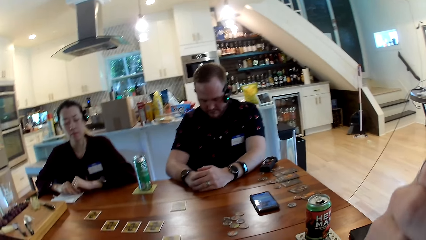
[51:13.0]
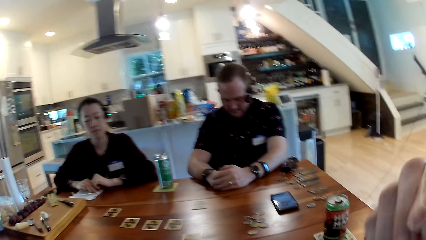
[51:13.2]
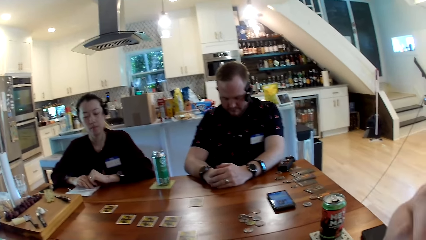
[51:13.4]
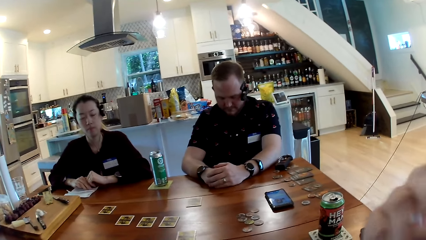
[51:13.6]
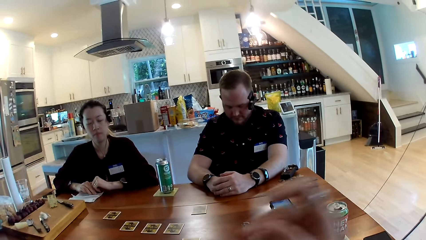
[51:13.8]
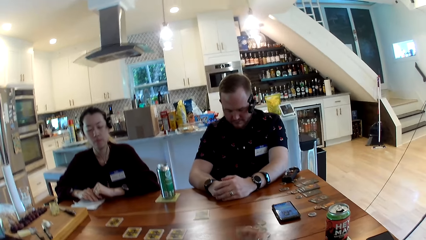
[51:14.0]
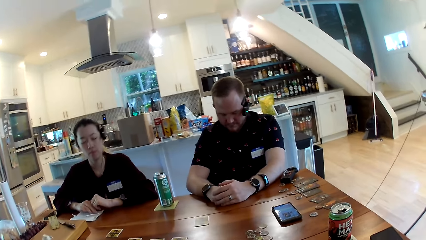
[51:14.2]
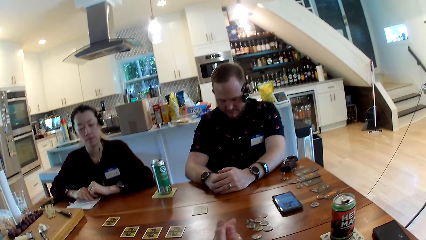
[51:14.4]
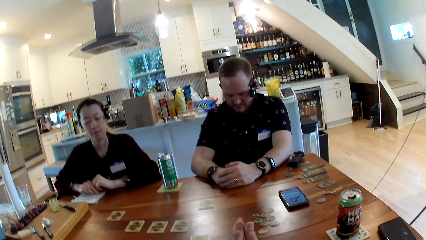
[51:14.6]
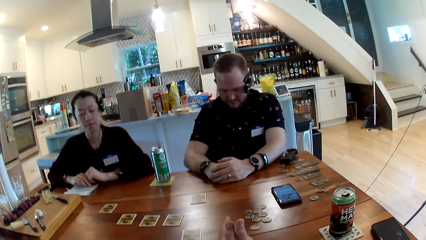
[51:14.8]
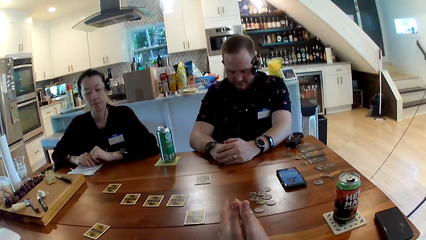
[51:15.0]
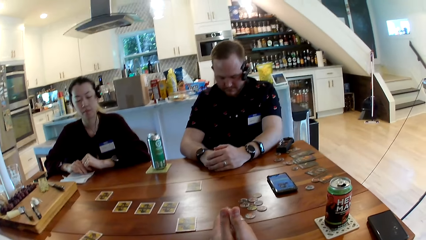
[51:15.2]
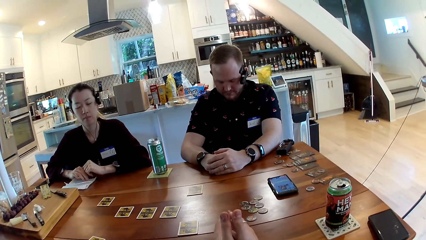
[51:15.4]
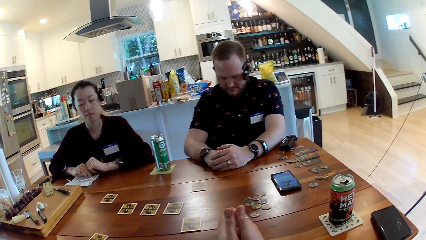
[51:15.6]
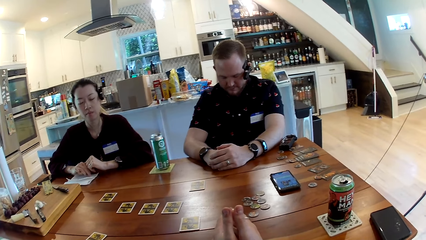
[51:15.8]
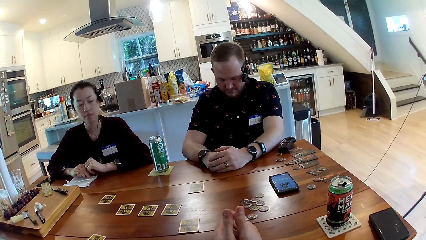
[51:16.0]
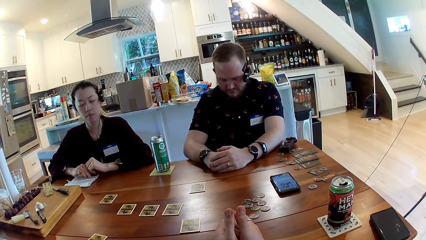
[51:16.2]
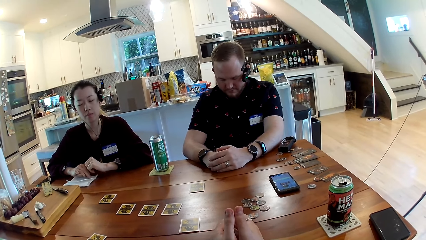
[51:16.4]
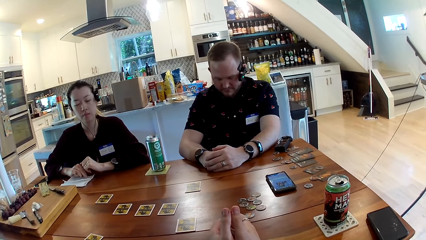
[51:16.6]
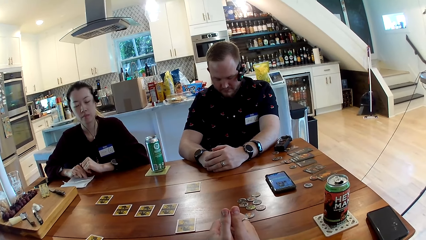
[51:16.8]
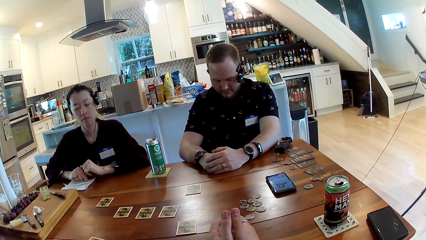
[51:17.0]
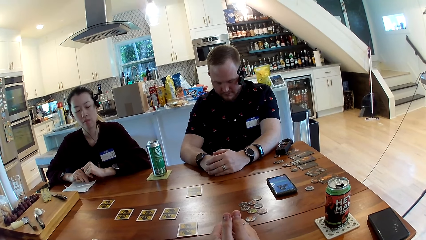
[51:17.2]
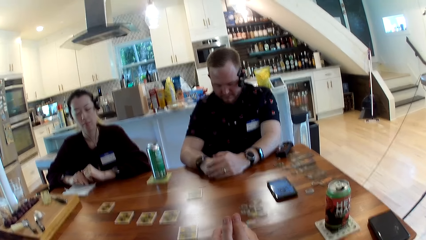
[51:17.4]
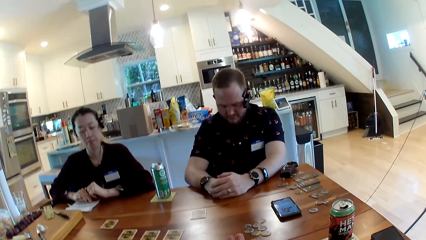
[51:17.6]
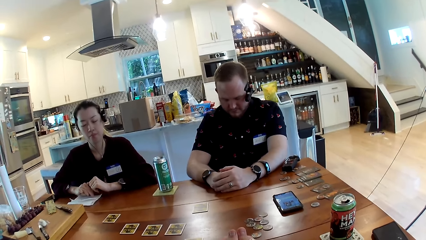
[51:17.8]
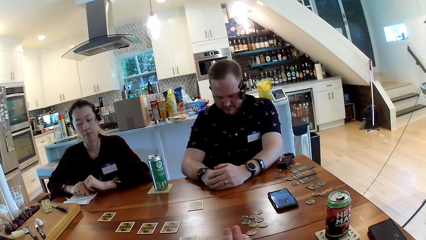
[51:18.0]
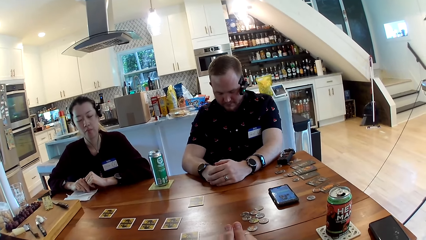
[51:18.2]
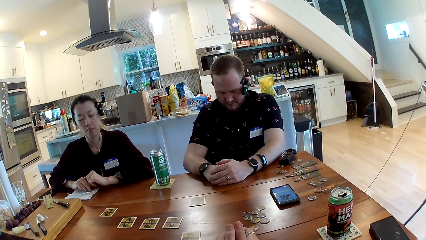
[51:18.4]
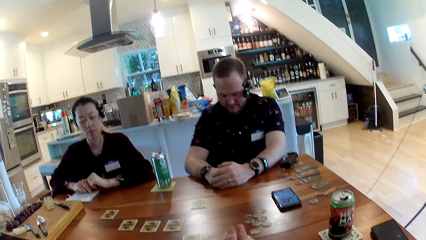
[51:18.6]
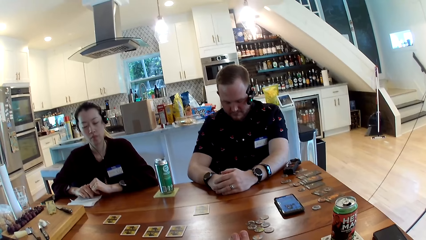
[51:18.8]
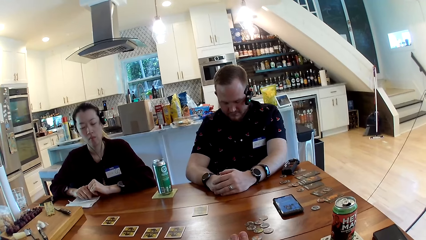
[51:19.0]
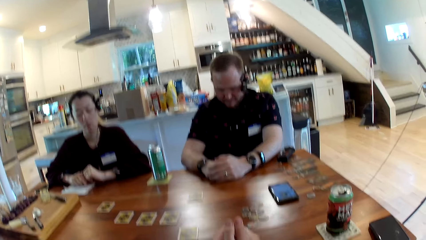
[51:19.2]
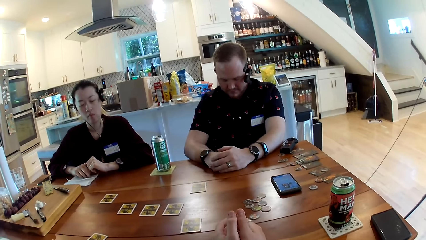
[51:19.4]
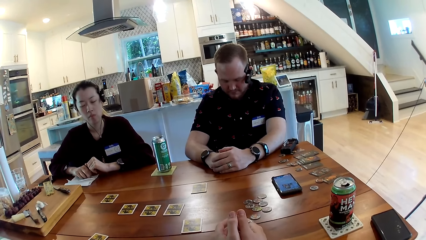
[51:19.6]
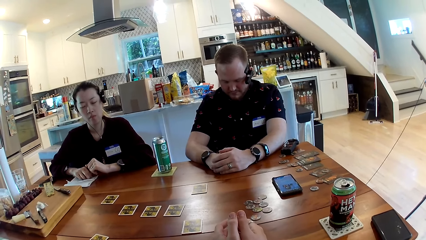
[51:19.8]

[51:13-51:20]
The camera wearer touches the face. They put the hands down.

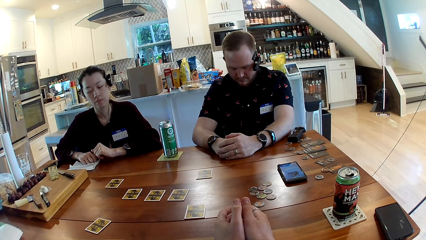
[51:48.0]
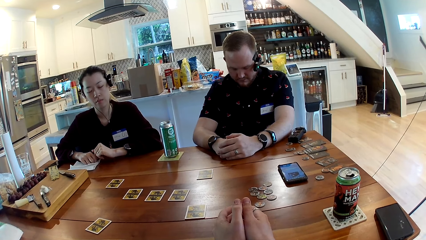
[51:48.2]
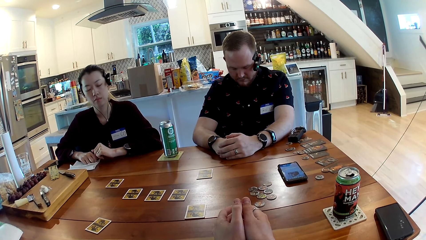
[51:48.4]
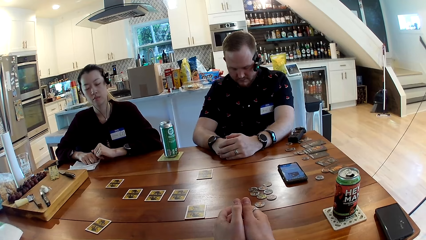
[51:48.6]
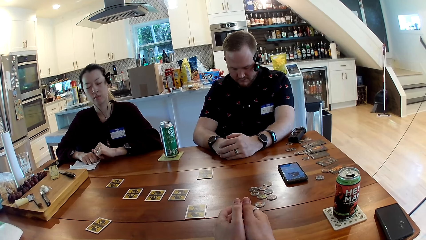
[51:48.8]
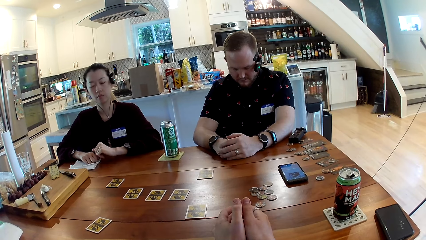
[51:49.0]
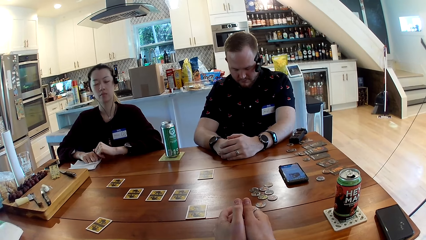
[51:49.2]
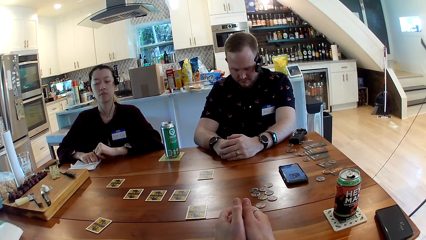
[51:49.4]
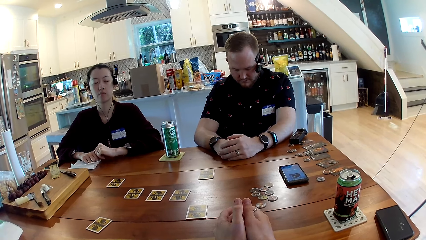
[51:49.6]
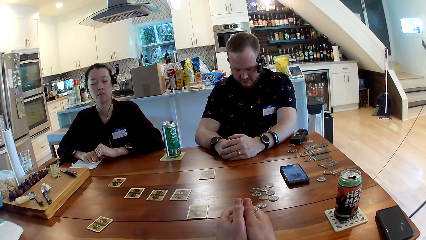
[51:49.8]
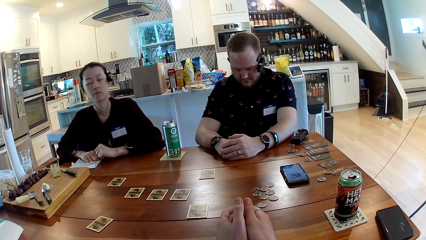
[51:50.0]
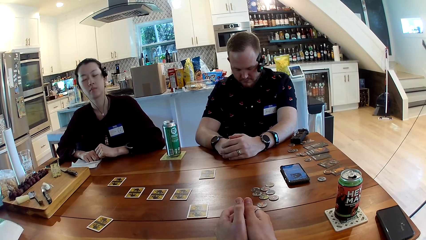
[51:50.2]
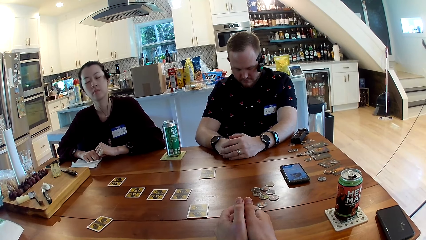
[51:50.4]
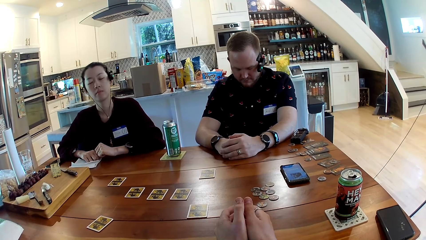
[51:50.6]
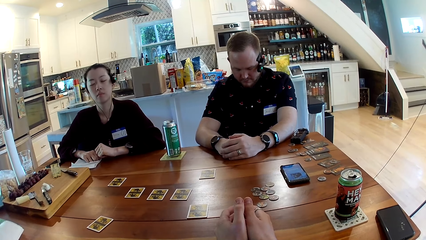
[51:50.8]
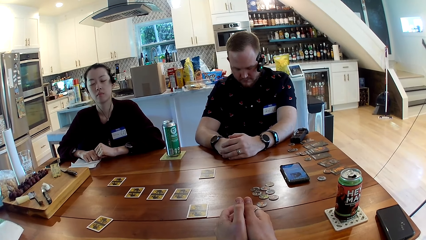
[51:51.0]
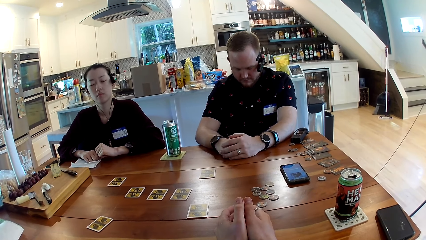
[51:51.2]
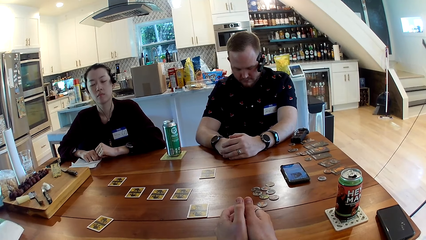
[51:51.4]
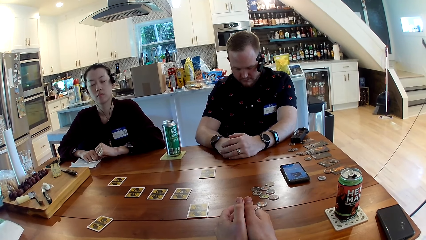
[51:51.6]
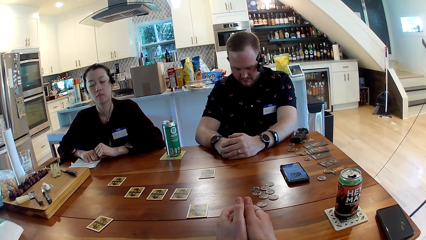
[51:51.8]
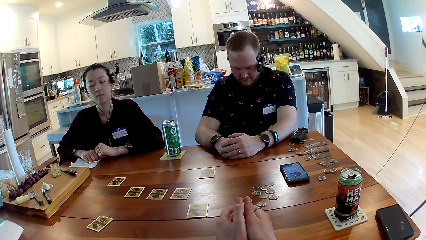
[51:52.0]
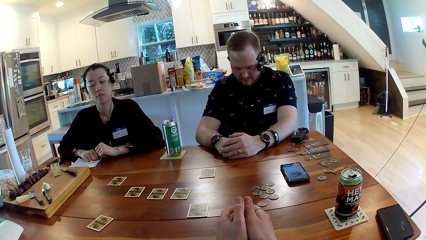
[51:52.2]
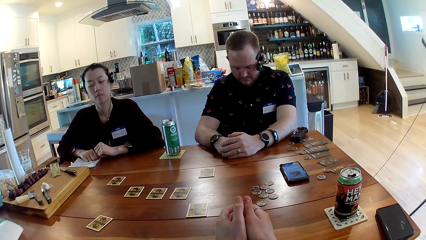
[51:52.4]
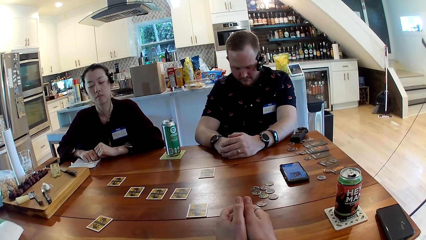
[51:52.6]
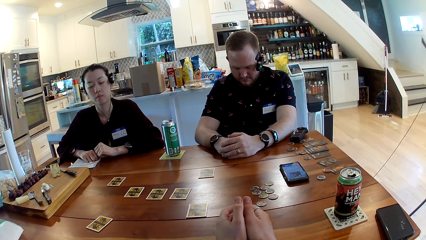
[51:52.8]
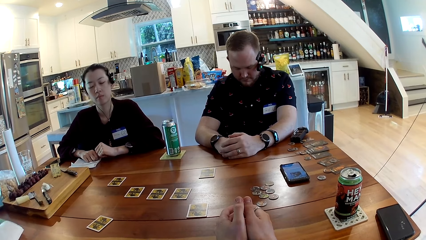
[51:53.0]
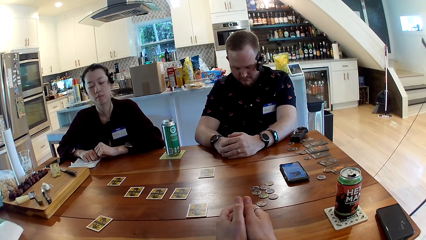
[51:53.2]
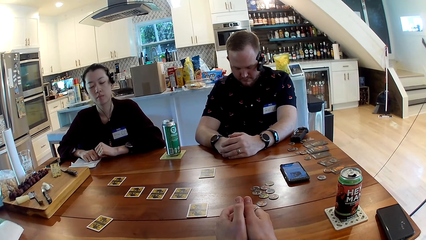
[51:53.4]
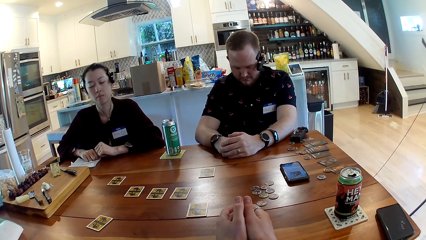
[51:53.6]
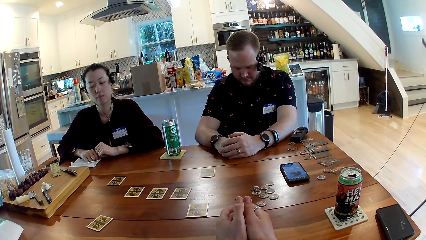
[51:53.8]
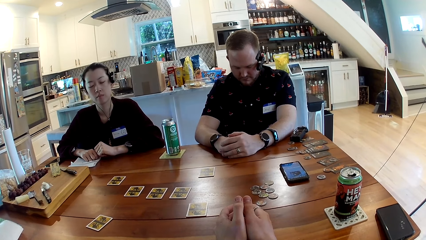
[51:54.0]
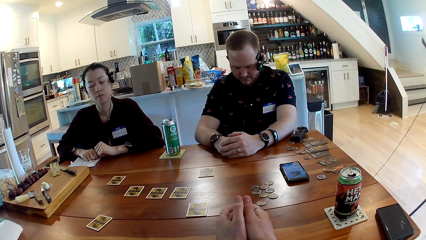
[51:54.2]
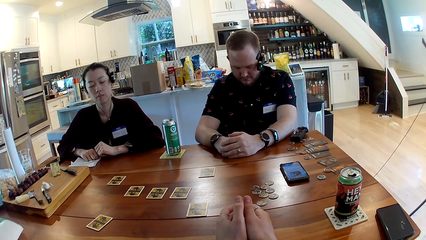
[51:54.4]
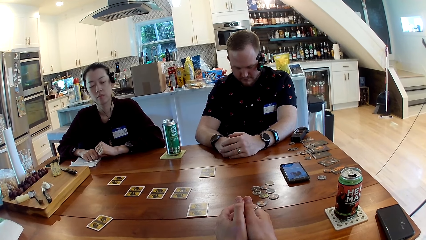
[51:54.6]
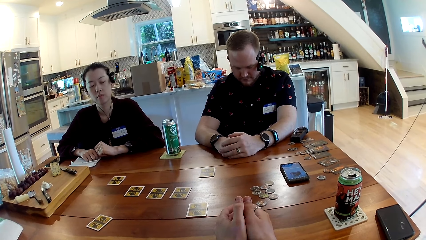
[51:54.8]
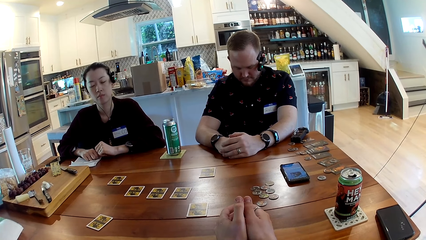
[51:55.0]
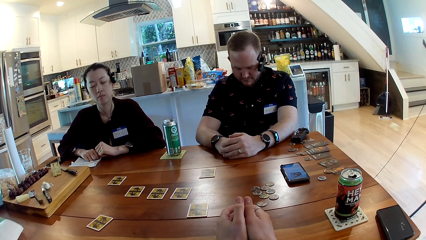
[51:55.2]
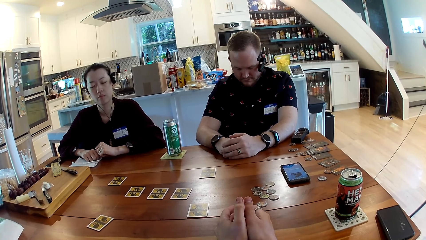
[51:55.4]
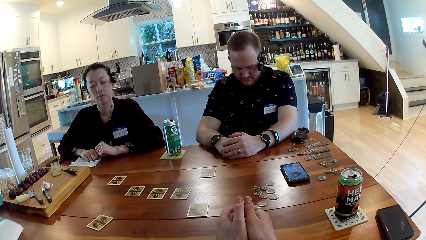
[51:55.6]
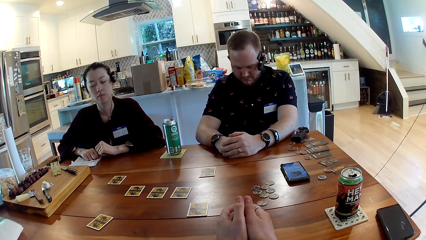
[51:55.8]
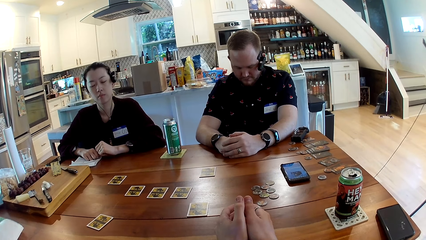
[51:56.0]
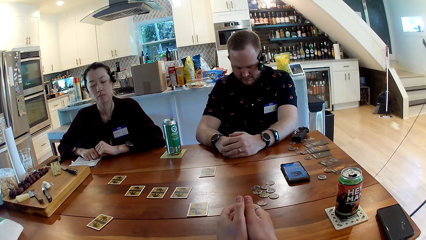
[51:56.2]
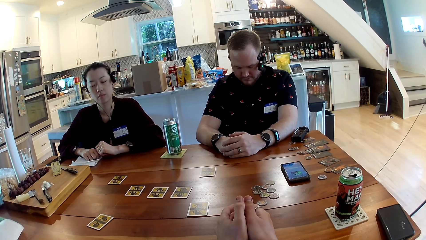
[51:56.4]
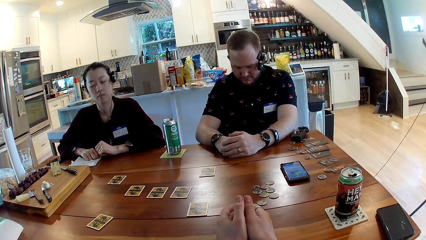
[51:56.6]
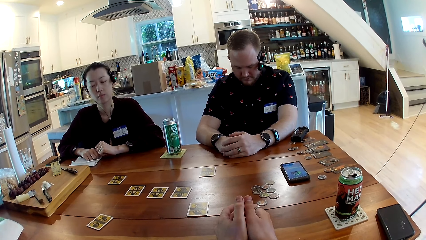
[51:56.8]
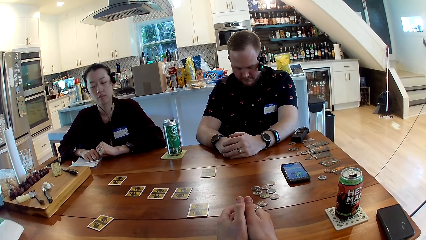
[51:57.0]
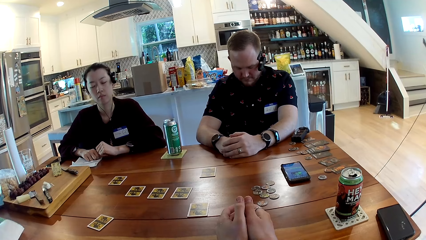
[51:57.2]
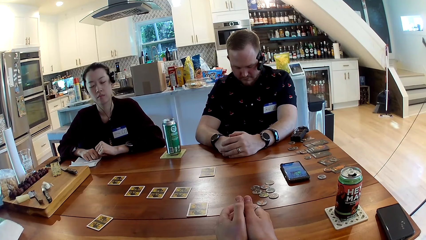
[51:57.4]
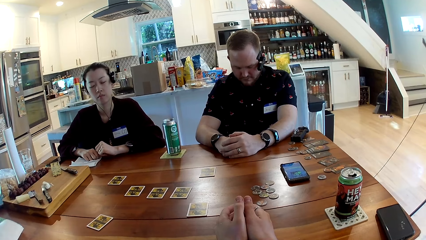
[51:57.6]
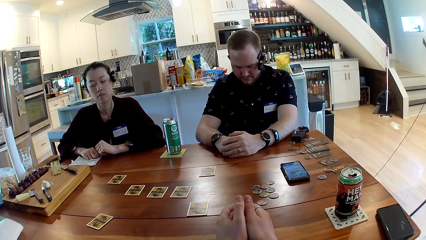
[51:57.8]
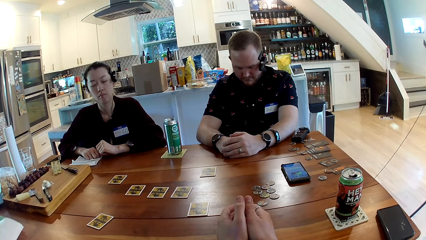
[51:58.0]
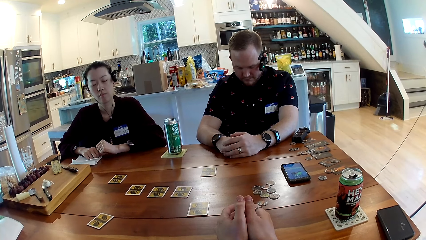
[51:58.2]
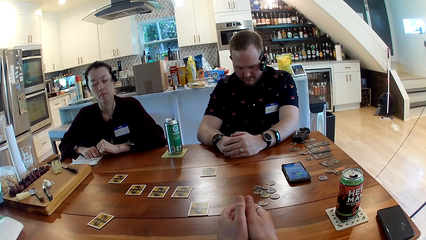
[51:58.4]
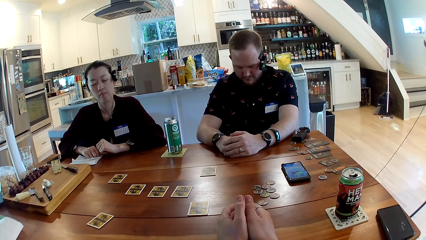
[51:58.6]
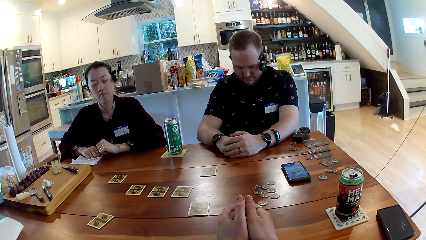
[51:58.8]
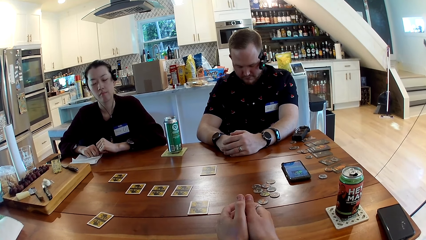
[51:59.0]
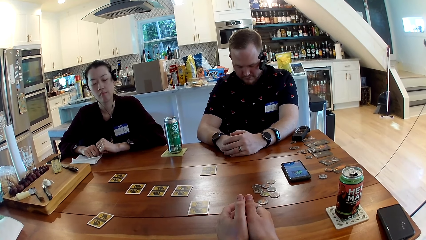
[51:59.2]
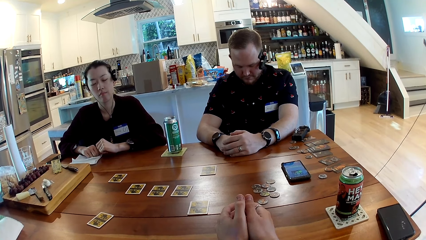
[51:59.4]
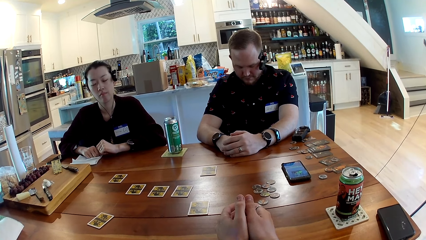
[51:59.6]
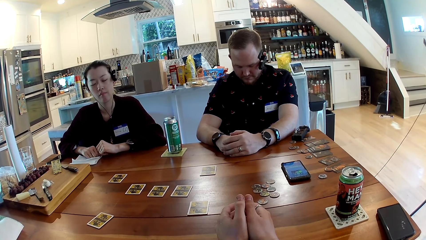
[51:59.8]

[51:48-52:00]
A person sits upright.
